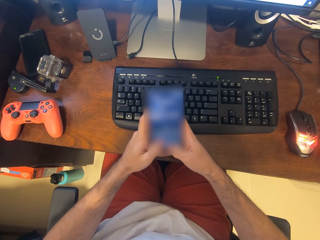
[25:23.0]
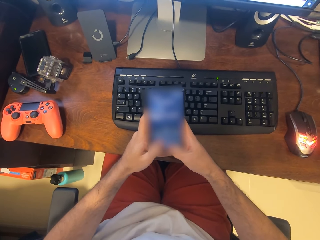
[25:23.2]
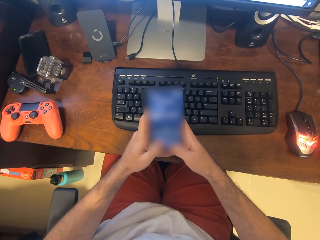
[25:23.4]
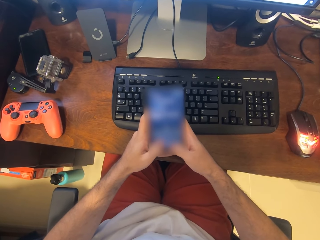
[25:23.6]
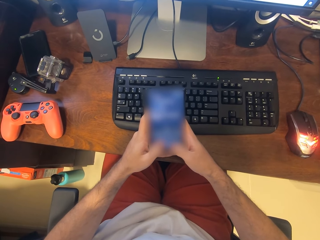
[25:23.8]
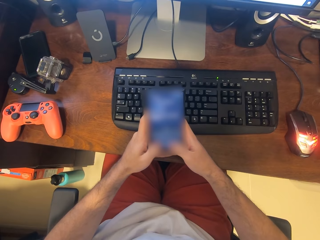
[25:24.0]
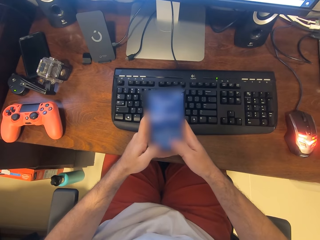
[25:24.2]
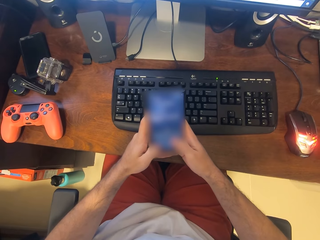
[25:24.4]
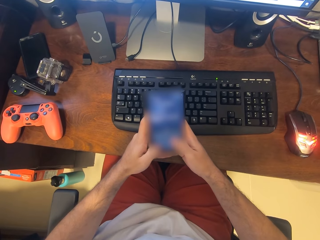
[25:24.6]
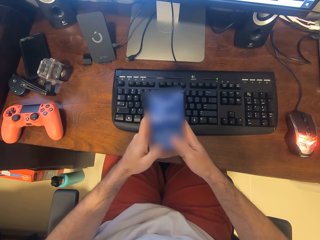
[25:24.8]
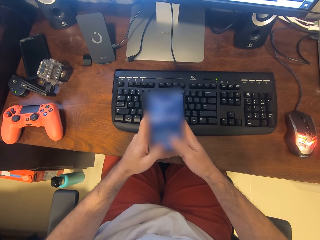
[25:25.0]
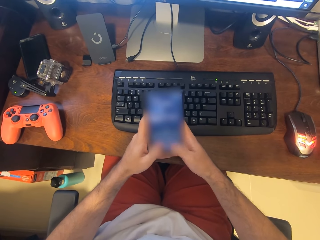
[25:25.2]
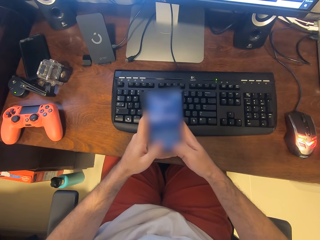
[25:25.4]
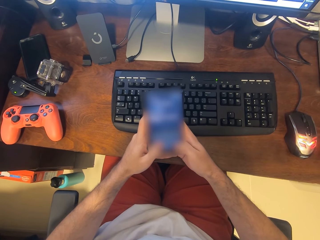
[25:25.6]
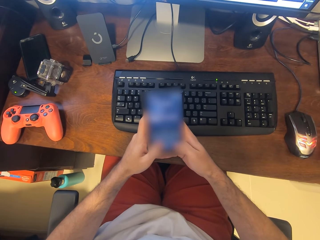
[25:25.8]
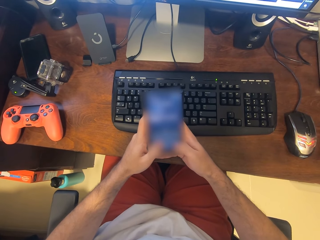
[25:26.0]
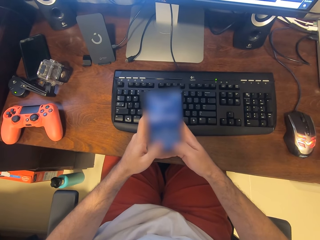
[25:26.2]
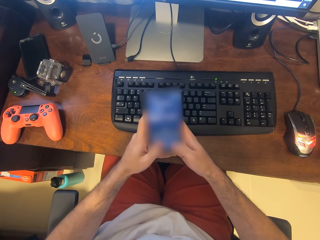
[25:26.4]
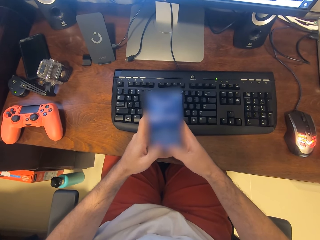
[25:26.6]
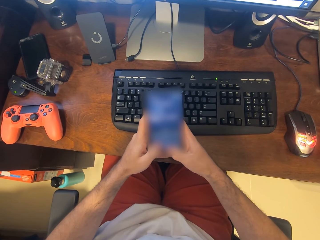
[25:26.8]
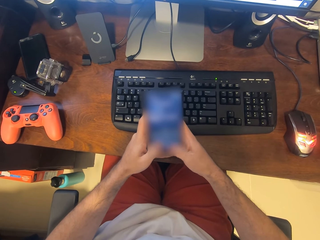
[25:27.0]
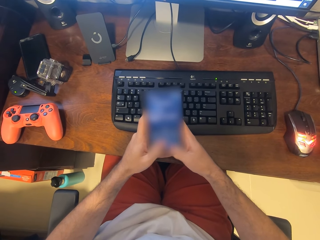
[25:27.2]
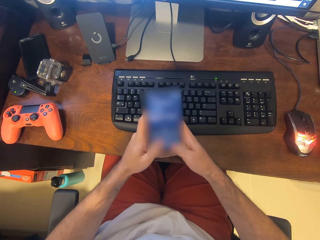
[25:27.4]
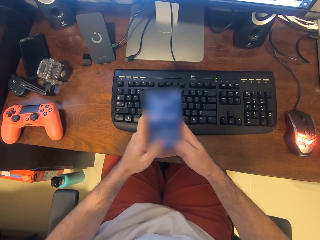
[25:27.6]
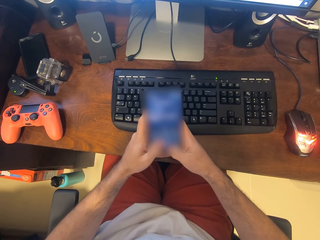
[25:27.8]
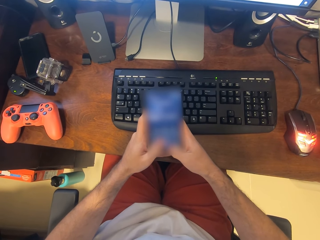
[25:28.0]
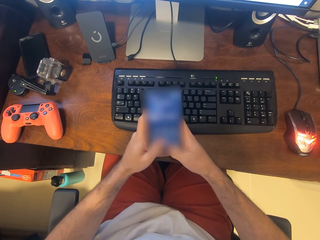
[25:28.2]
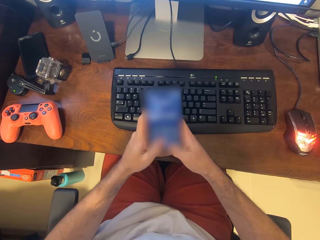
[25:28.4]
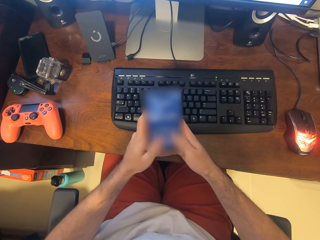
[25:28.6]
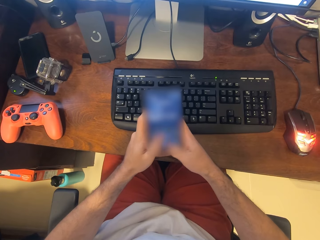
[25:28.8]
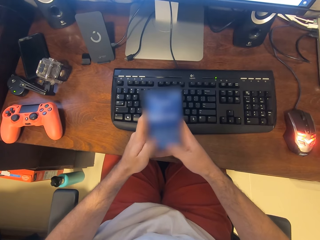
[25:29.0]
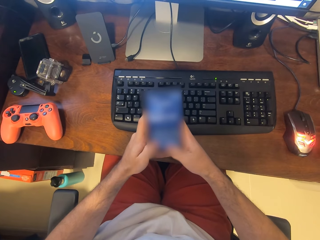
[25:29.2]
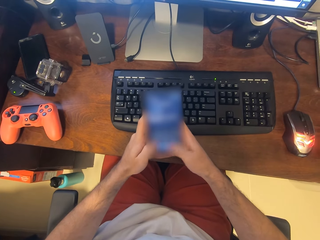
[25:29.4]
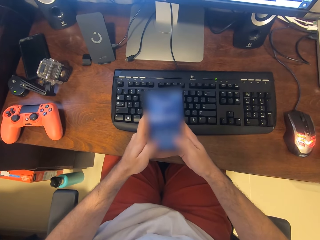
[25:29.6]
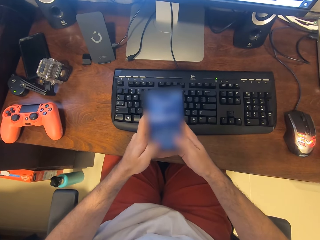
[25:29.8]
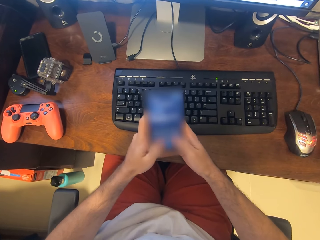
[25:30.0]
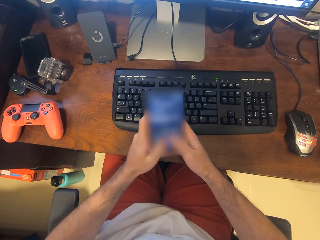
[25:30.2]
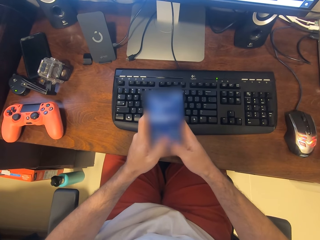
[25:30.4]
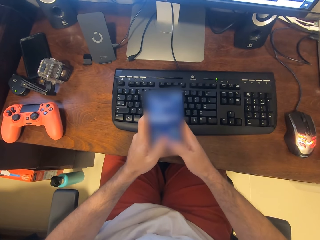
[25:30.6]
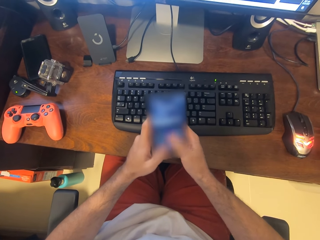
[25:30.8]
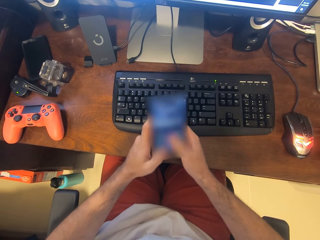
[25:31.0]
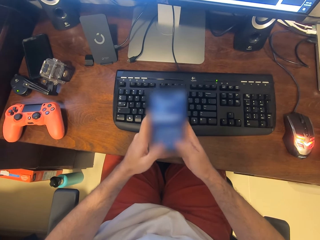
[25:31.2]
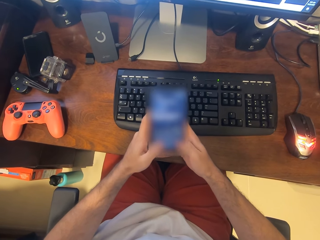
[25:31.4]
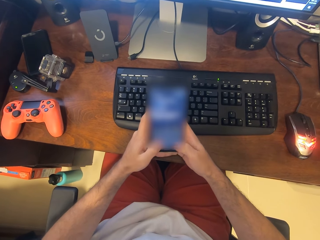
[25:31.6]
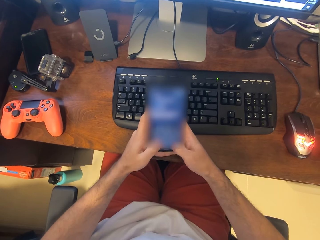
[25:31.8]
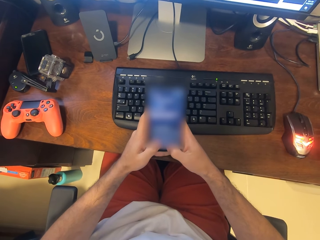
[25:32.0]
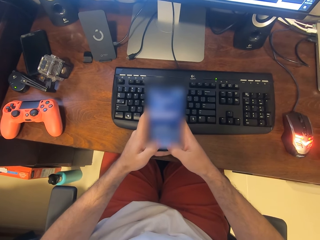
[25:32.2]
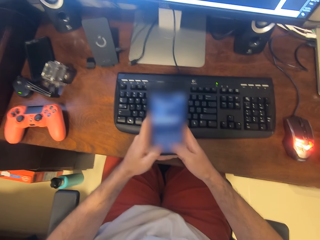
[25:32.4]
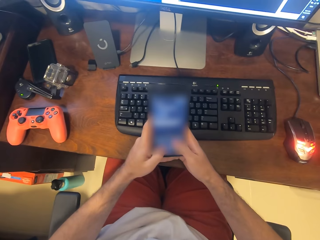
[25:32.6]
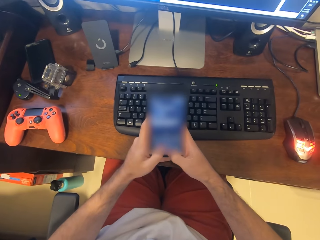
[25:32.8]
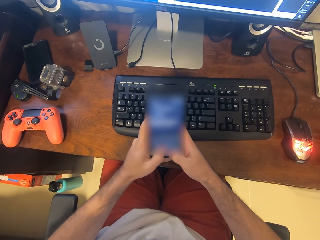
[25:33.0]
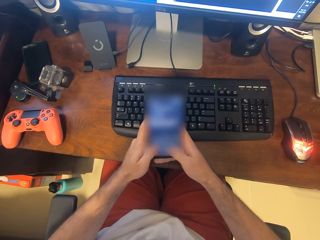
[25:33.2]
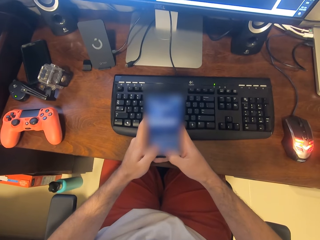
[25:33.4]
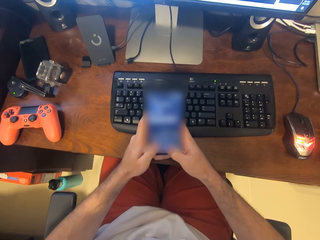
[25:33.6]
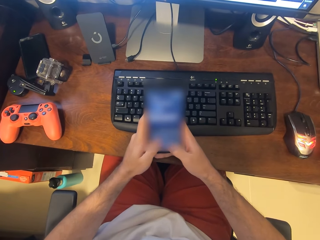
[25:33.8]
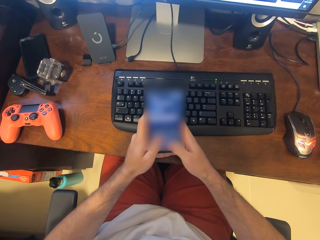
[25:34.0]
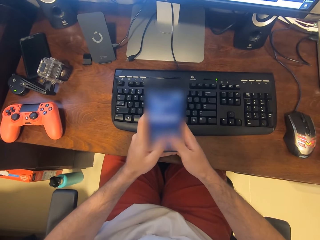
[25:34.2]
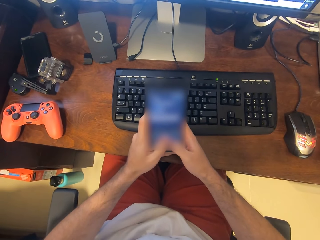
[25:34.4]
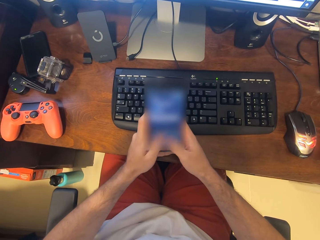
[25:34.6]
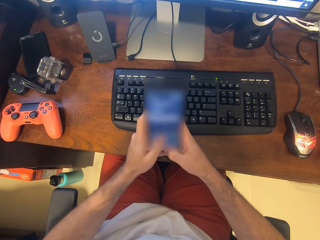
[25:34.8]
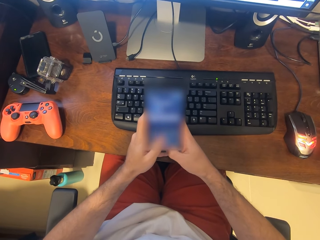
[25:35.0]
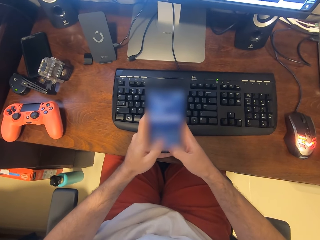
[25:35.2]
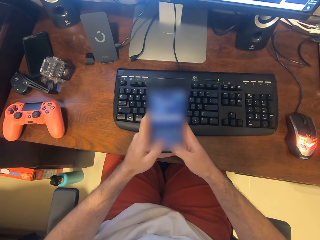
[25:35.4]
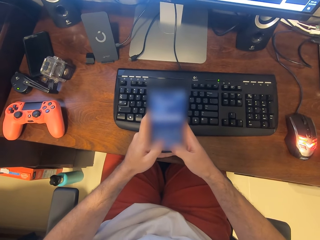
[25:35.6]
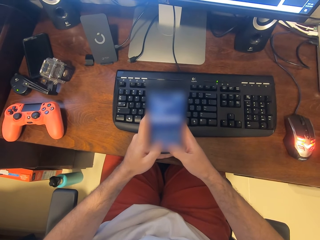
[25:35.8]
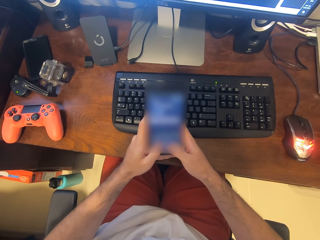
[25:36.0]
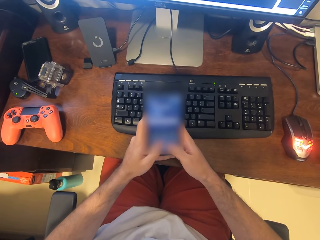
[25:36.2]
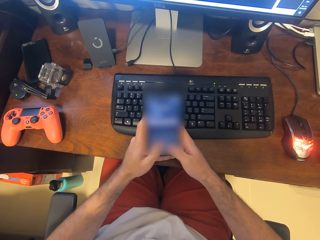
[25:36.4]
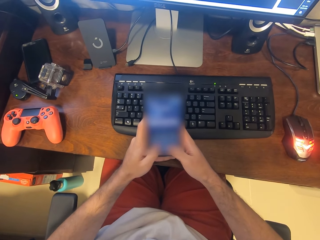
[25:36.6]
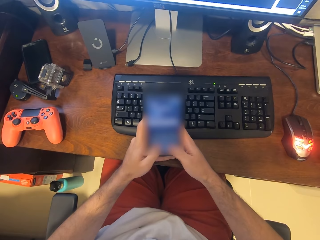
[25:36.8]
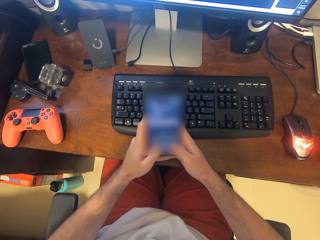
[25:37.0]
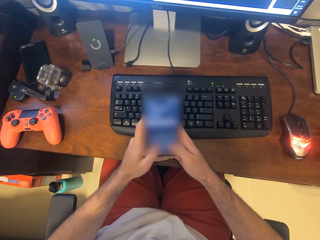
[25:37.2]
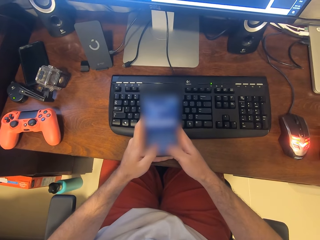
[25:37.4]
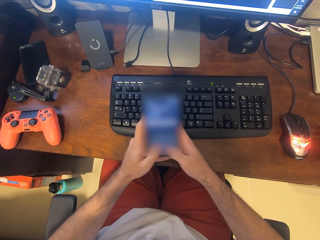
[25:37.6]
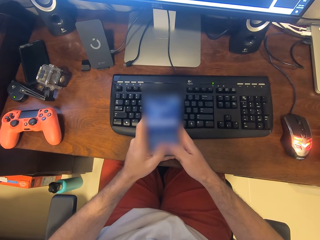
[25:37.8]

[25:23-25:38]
The camera wearer uses the phone. They use the phone again.

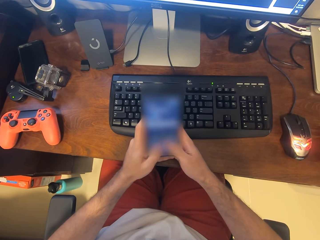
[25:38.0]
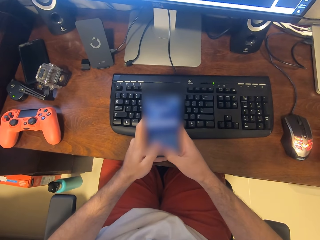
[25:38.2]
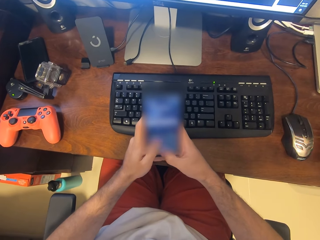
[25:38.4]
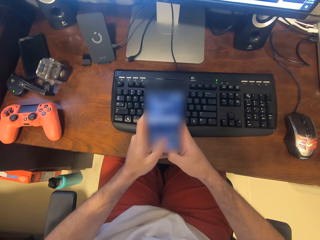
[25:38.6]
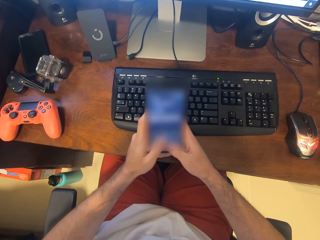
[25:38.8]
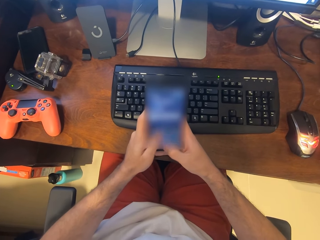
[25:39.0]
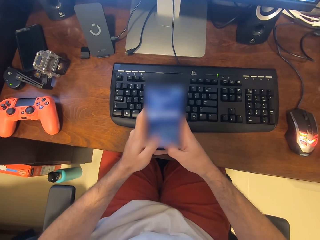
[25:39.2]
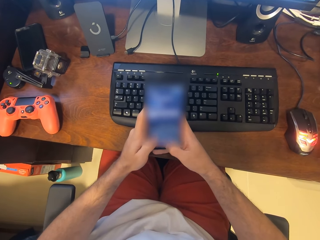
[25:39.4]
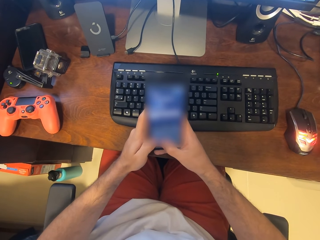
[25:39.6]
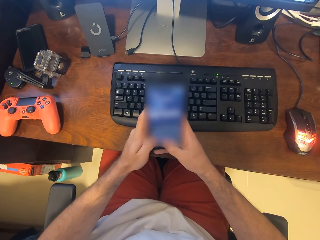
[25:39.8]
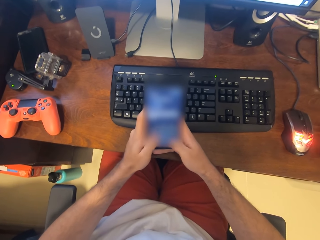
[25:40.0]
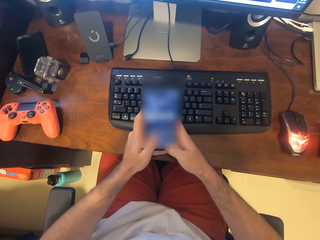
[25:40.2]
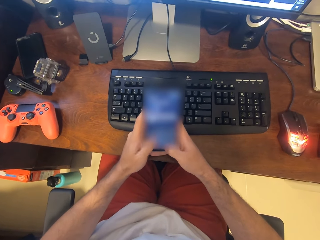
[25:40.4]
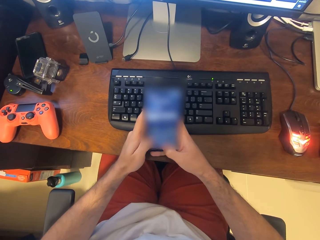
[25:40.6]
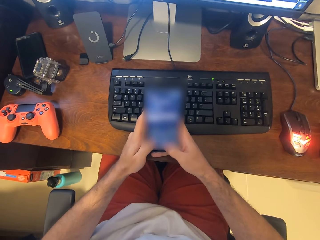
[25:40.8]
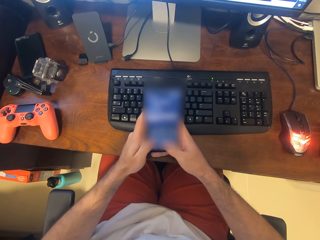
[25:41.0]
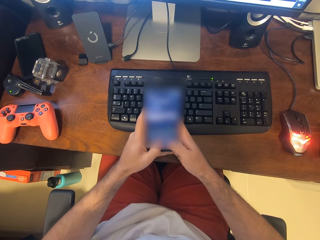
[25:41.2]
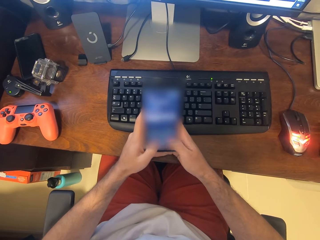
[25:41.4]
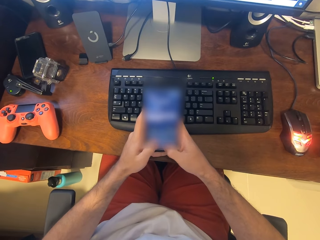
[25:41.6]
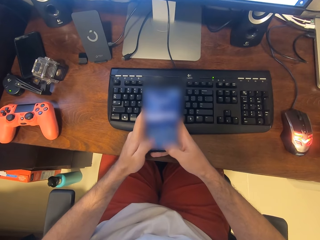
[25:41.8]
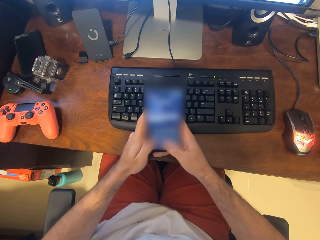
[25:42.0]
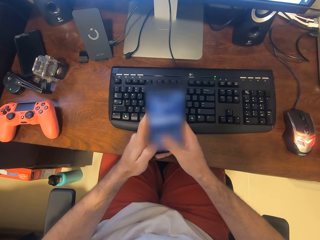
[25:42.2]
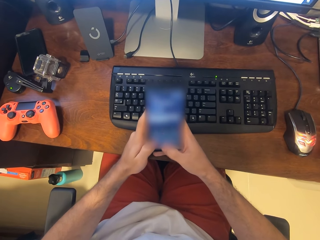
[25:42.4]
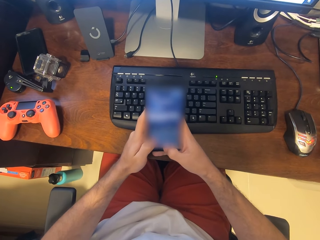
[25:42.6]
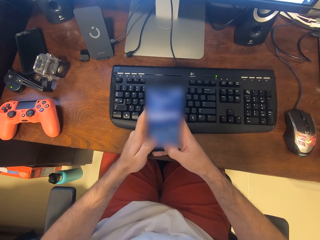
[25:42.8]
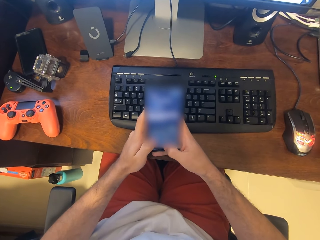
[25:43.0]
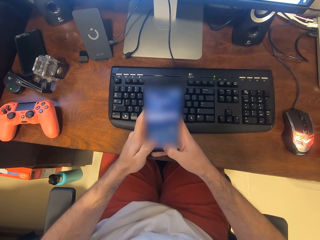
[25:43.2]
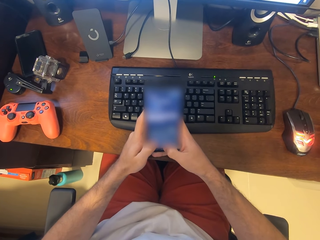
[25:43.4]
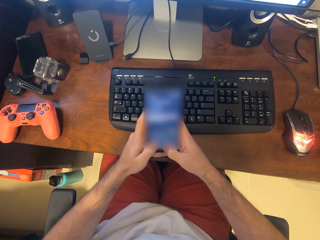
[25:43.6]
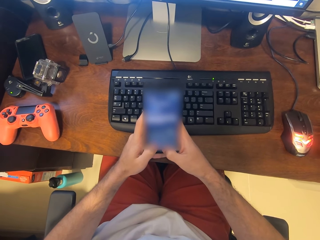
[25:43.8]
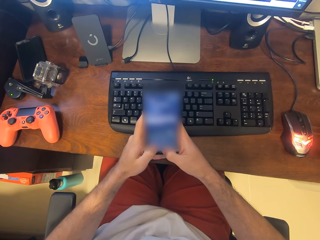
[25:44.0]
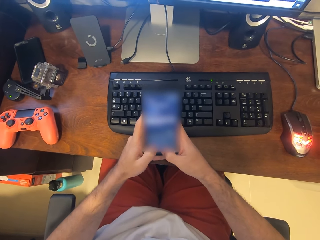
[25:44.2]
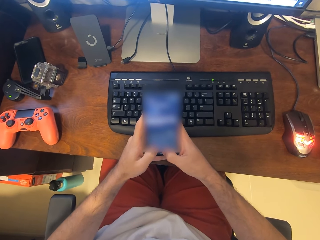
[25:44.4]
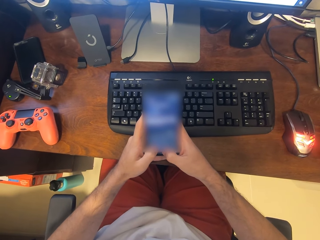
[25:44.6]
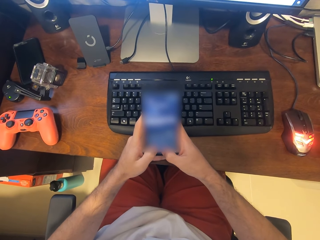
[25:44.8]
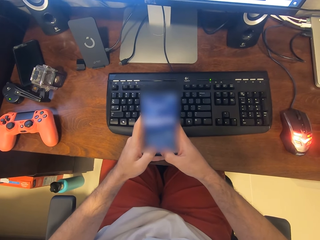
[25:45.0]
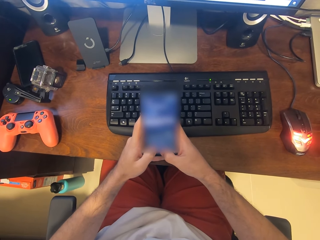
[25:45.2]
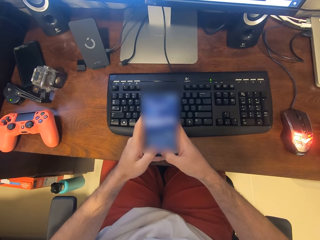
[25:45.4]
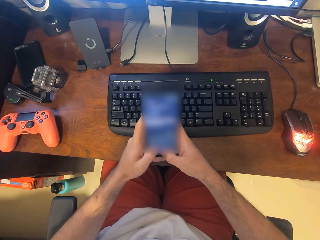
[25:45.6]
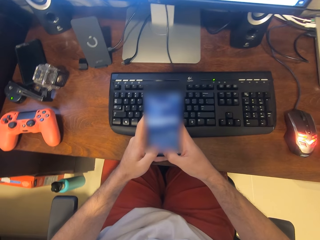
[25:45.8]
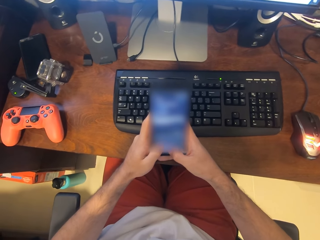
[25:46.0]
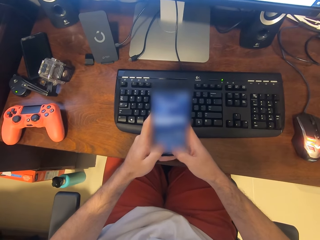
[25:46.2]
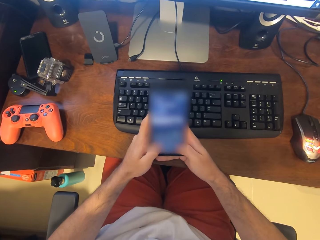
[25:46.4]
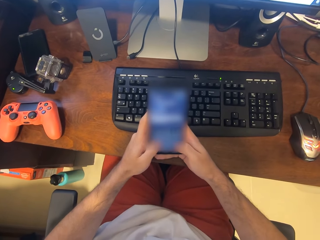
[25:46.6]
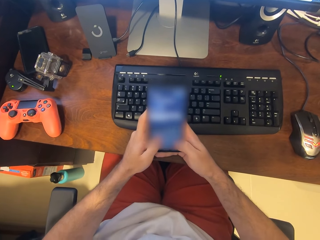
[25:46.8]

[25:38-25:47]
The camera wearer uses the phone.
